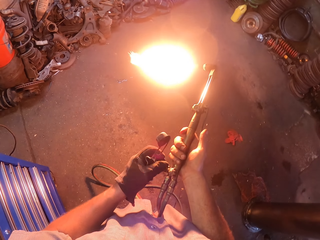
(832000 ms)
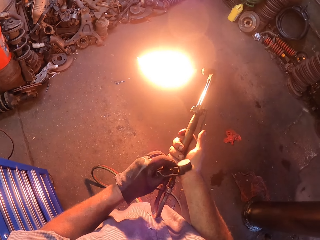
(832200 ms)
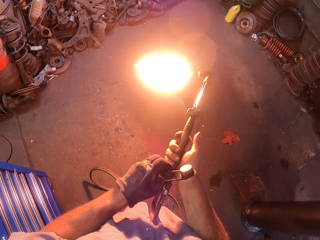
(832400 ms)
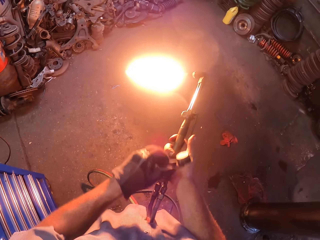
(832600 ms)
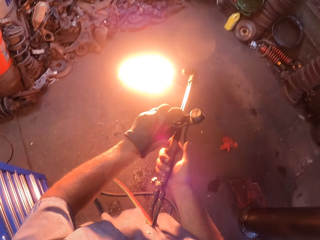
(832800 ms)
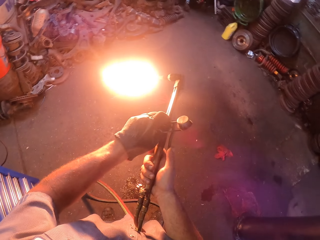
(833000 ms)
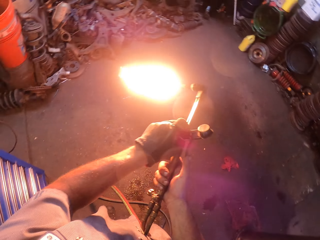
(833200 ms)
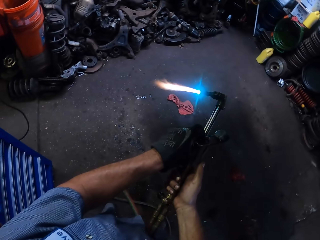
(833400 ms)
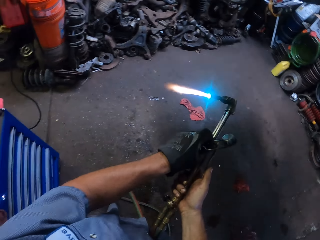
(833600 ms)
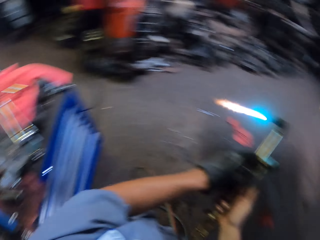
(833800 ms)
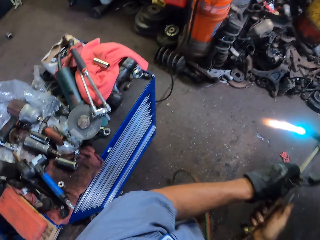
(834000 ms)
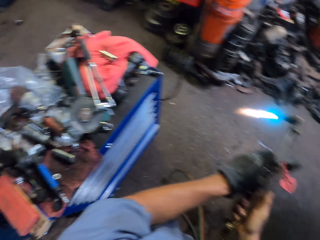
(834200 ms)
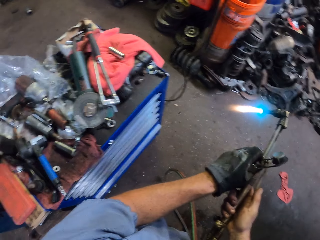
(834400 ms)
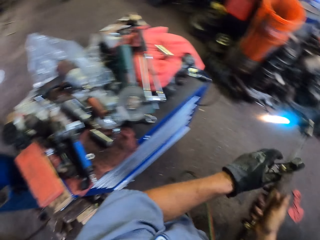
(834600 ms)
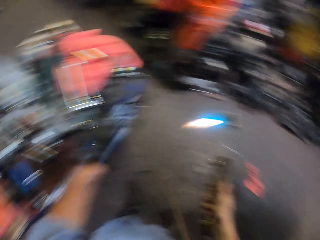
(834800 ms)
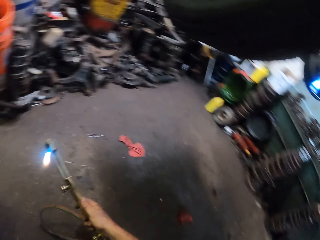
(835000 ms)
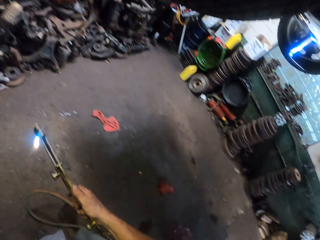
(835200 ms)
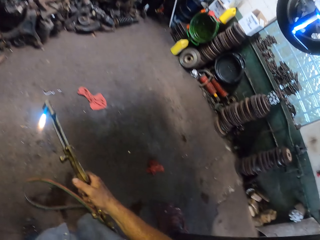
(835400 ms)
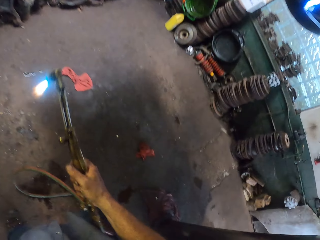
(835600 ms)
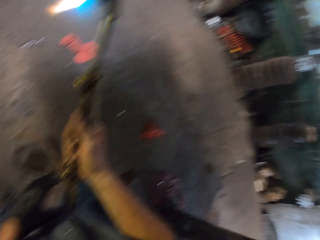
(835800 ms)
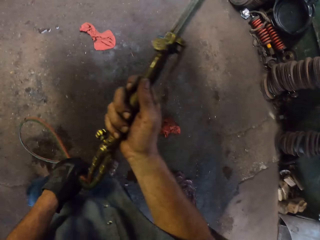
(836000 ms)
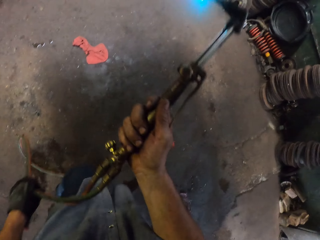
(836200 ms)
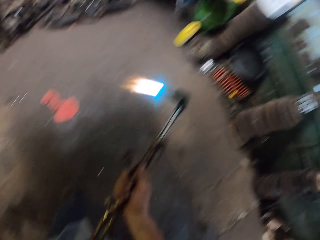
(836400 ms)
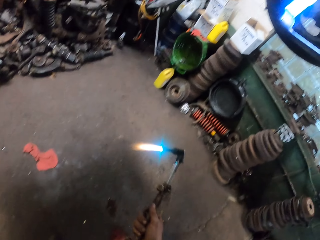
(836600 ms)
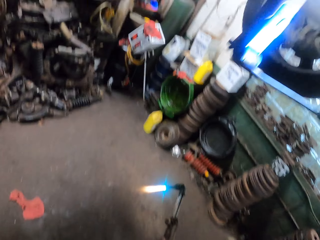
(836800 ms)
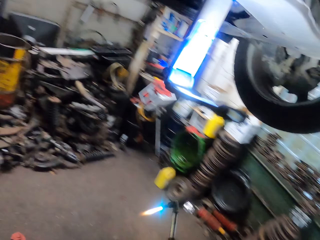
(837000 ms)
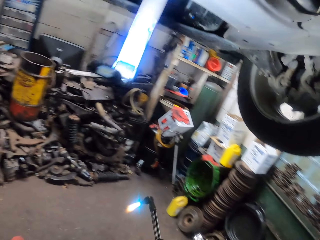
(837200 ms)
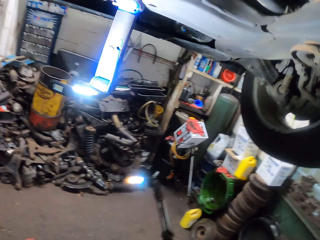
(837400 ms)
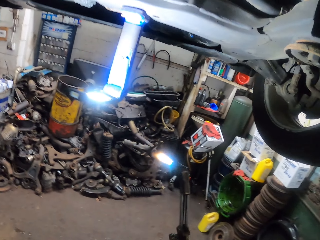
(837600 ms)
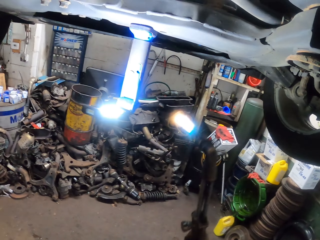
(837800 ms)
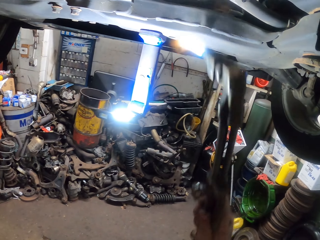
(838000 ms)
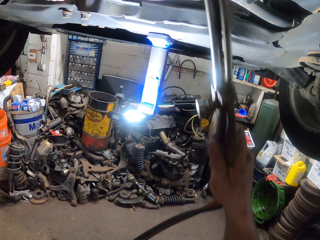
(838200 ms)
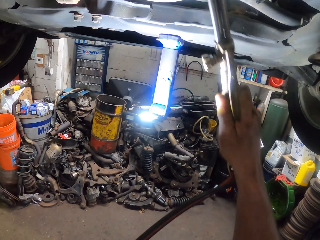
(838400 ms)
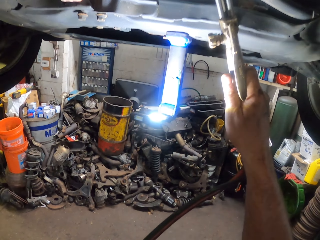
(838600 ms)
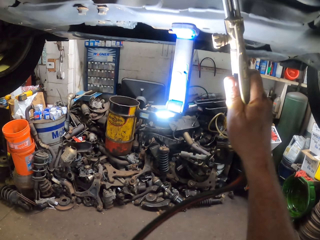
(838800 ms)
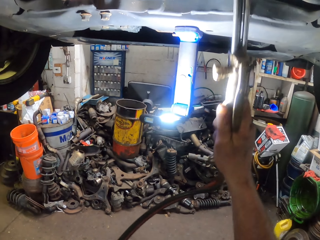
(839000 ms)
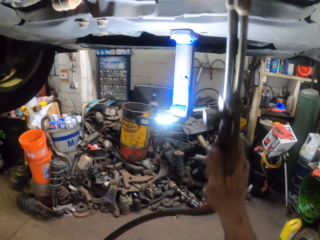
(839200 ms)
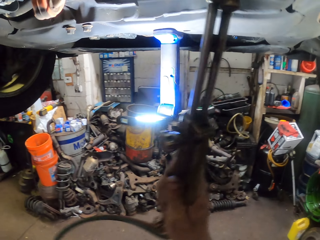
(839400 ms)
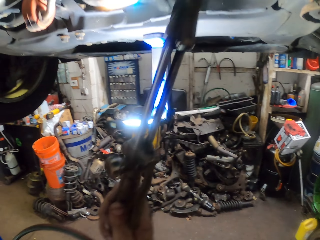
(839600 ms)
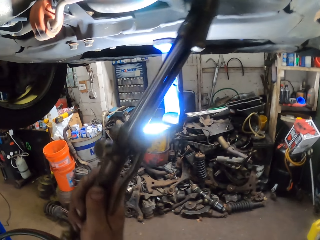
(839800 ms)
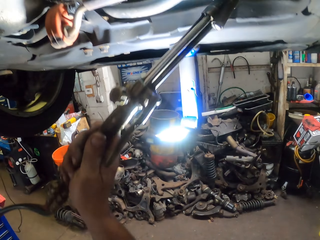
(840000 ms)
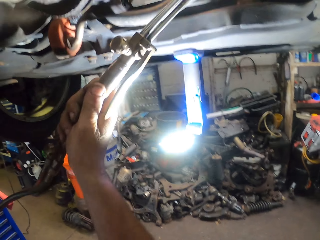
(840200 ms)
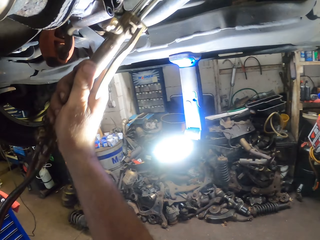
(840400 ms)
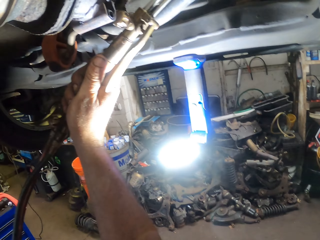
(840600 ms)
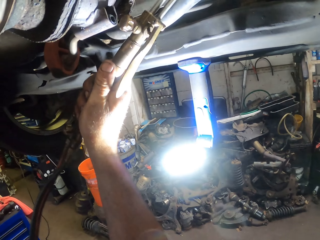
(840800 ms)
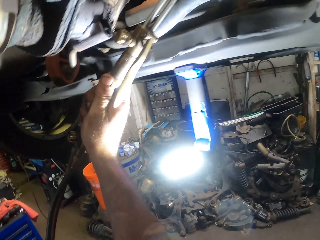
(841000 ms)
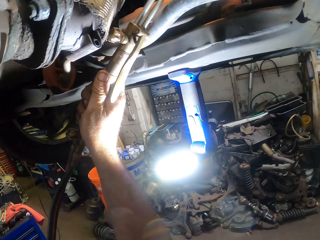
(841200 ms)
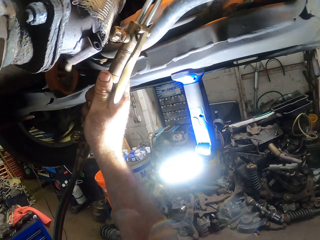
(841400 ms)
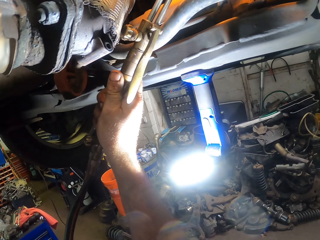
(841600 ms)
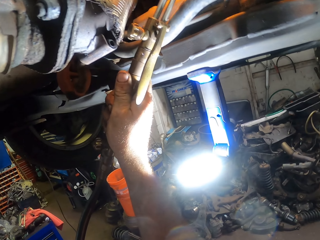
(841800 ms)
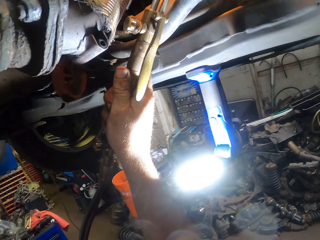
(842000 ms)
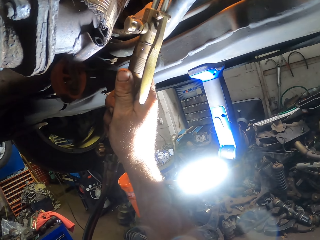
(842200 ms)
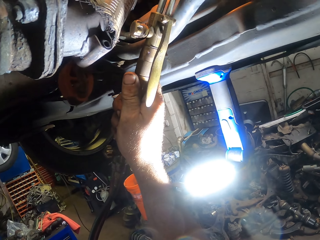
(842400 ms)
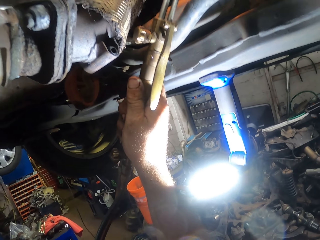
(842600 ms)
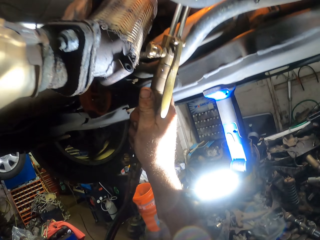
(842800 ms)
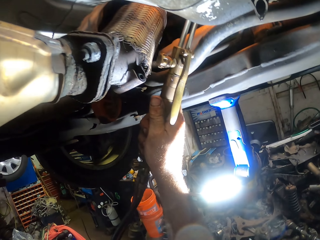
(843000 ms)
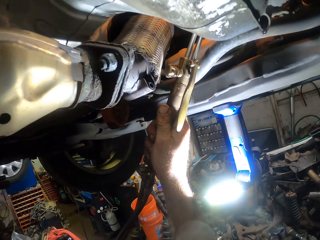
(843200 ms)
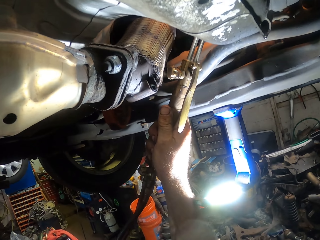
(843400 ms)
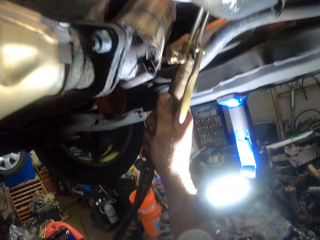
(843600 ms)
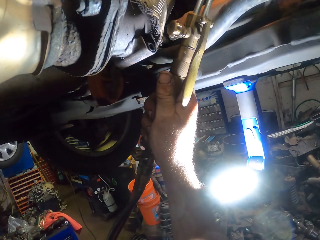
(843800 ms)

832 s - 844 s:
The camera wearer adjusts an oxygen valve. They adjust a union valve. They look around the garage. They drop the flint striker. They swing the left hand. They insert the welding torch under the car. They direct the welding electrode into the arc.

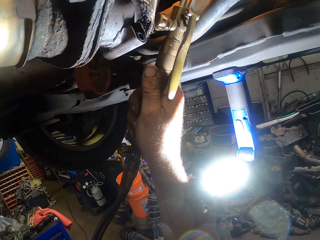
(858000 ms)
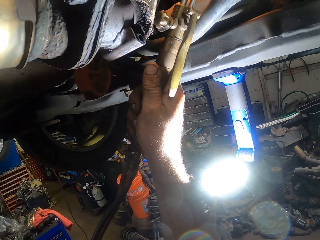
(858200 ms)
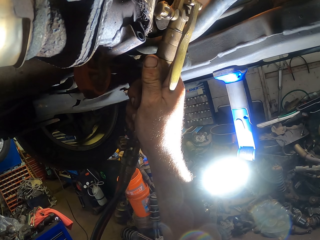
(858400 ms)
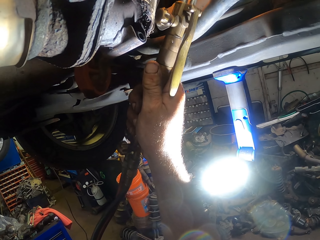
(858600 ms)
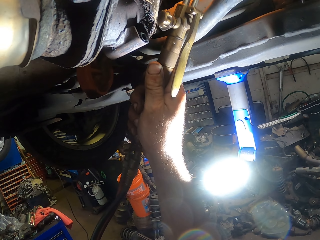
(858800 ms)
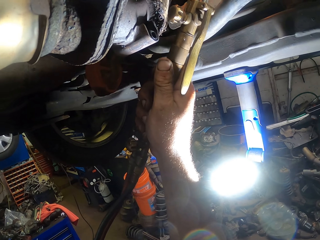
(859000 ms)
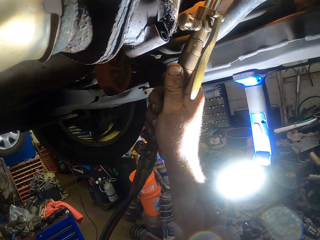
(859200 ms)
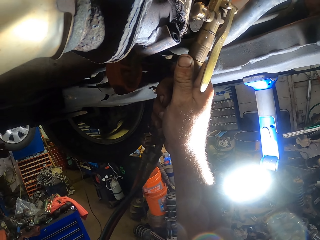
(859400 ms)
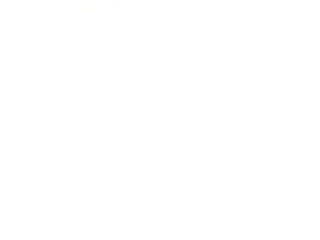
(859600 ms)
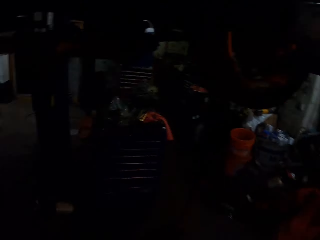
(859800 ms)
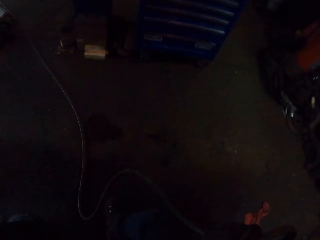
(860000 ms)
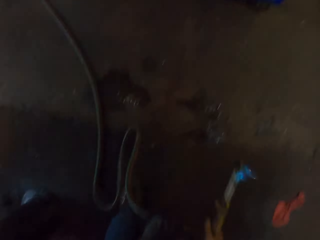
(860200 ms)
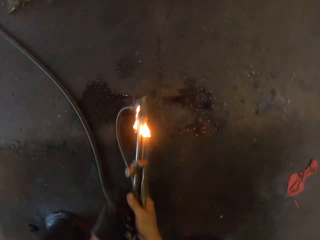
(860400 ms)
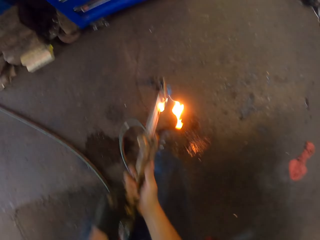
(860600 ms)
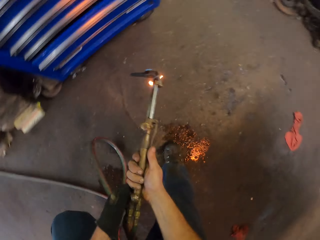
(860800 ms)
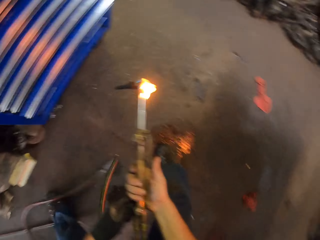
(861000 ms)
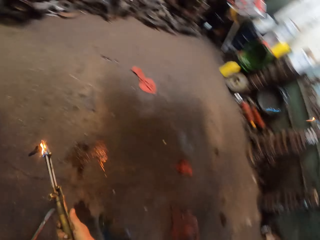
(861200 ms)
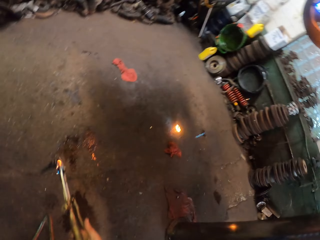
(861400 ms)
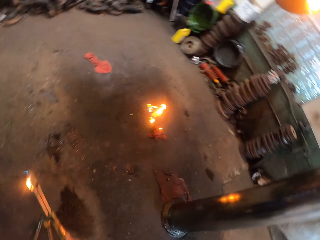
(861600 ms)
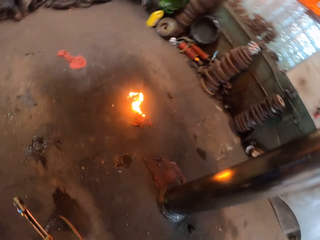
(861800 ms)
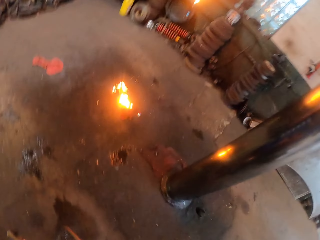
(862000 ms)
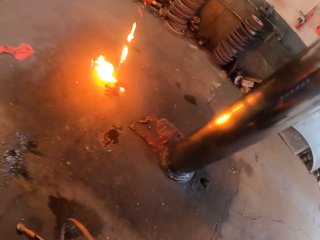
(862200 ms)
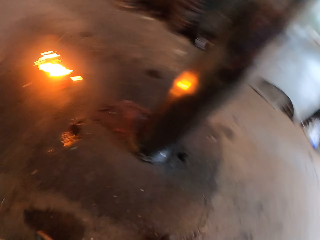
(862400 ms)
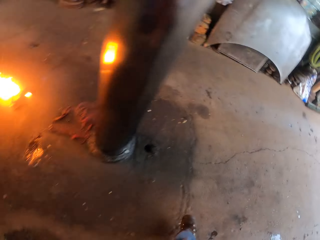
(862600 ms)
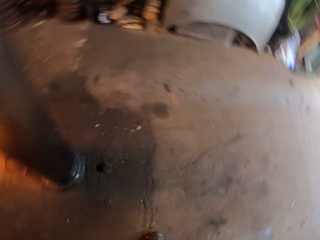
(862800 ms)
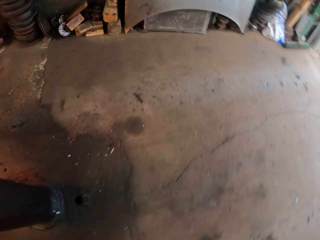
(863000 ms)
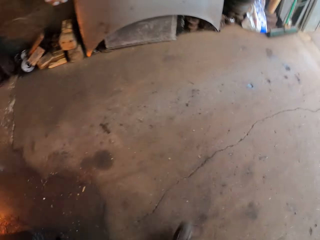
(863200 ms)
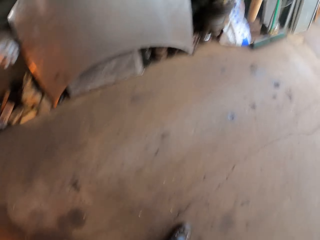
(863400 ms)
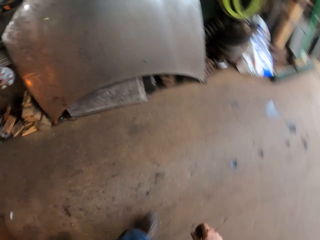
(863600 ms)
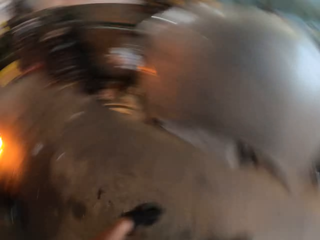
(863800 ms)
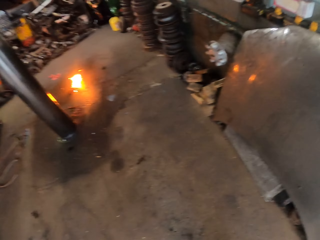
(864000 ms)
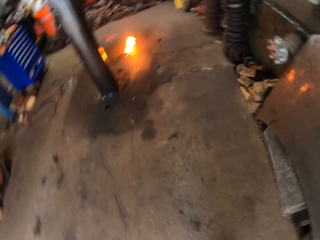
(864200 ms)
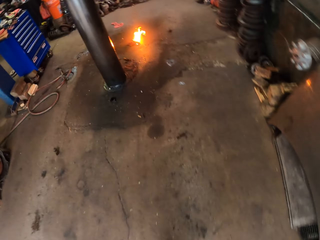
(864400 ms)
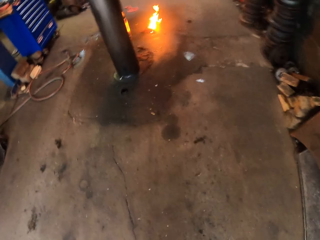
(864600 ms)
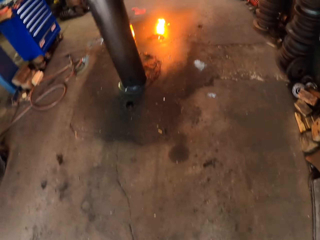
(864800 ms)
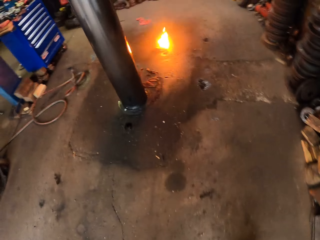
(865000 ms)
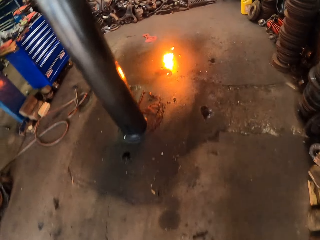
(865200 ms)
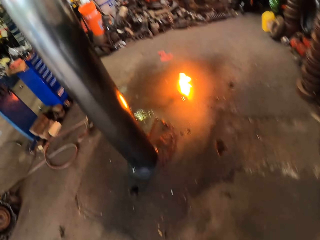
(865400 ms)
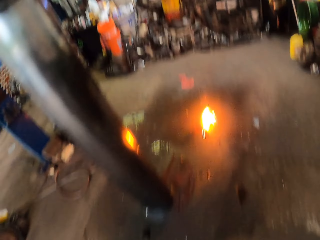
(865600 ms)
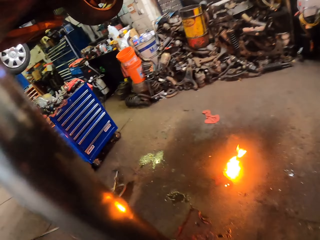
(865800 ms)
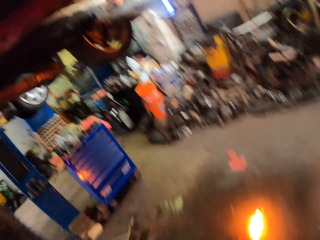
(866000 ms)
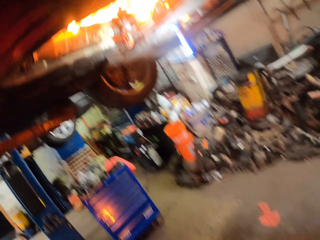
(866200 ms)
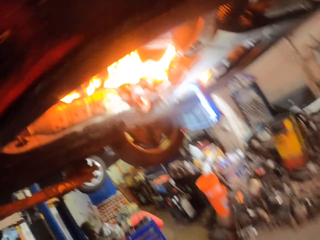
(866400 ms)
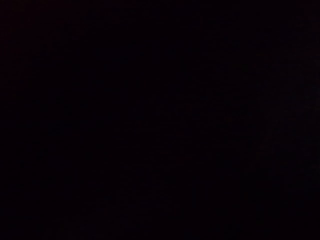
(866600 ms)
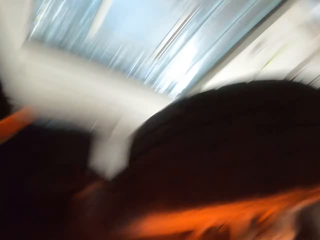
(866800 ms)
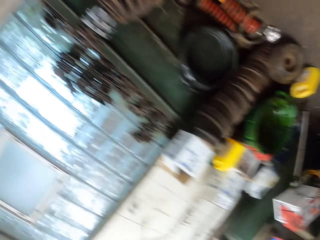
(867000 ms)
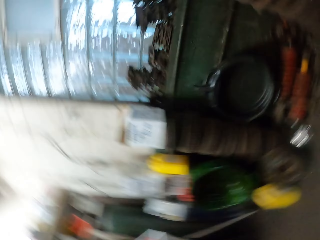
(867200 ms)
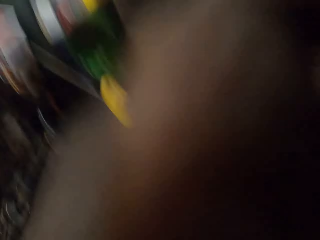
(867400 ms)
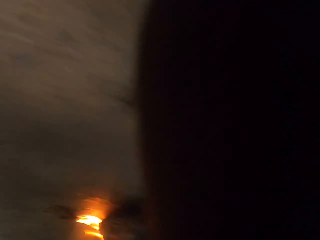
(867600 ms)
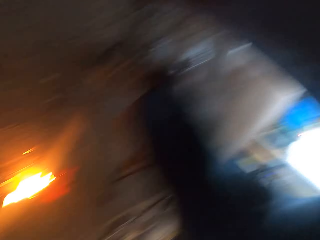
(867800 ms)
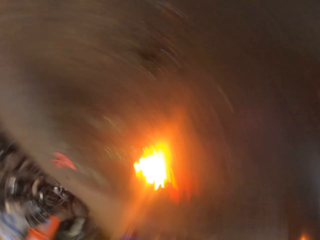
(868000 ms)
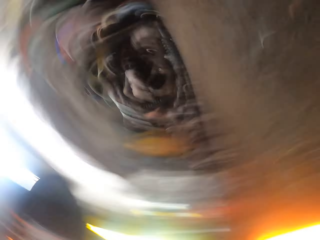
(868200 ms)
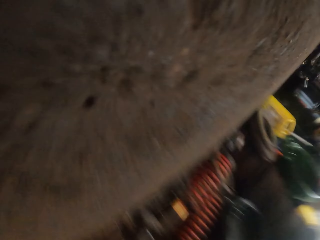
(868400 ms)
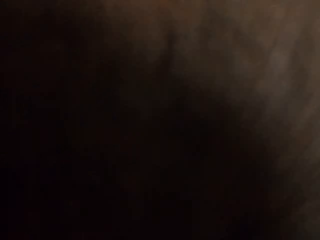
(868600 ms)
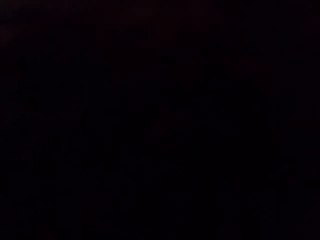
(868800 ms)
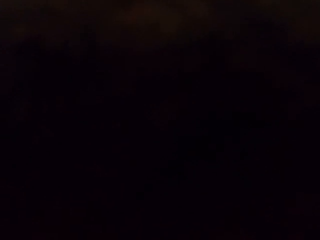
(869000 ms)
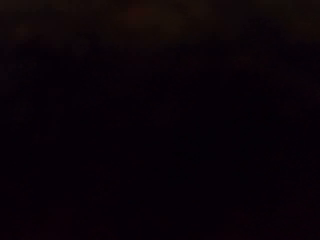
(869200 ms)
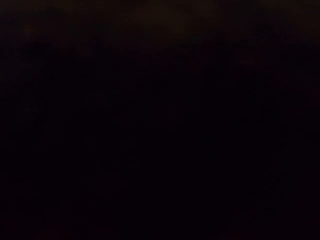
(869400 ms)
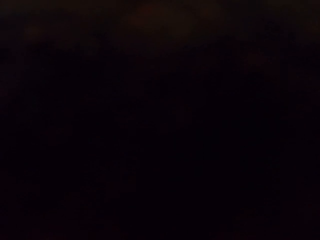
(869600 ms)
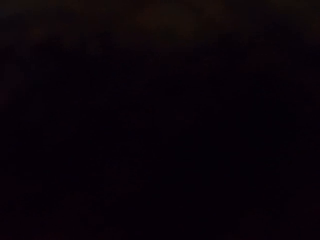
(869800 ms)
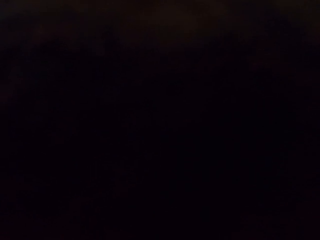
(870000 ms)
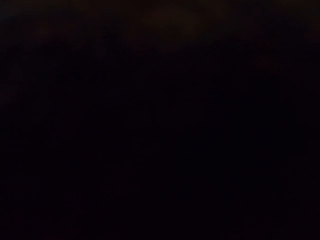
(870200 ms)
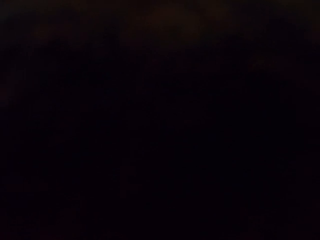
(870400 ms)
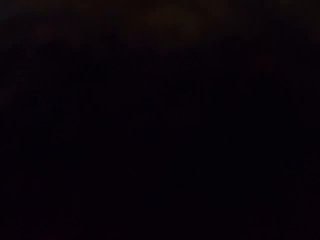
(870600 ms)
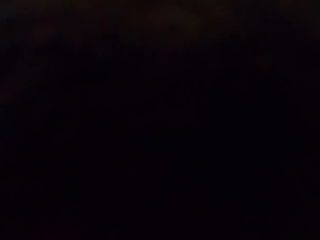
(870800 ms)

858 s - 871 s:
The camera wearer swings the right hand. They look around the garage. They turn off the welding torch. They walk across the garage. They stare at the vehicle. They stare at the ground.
